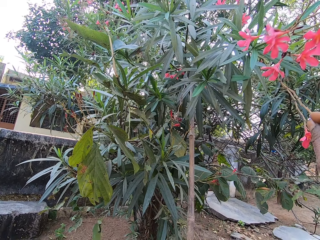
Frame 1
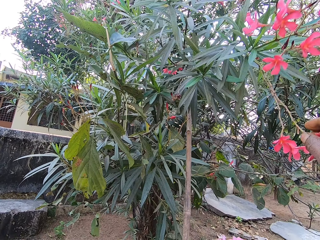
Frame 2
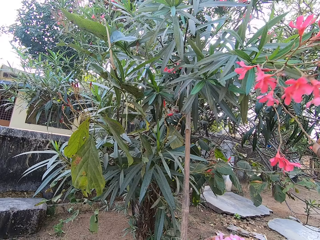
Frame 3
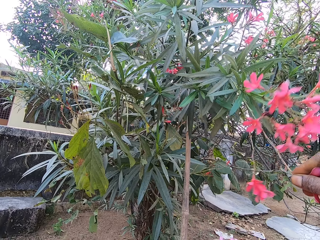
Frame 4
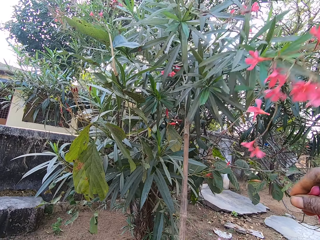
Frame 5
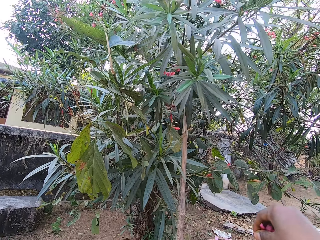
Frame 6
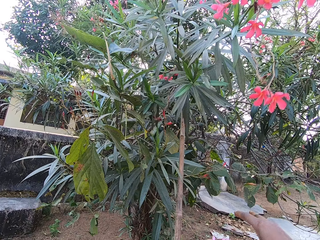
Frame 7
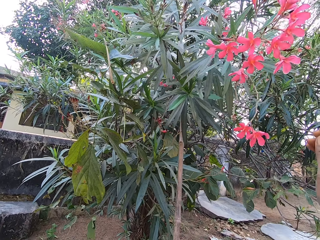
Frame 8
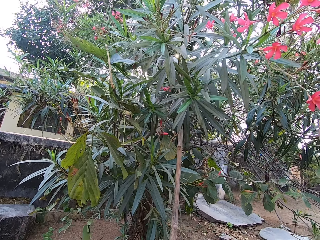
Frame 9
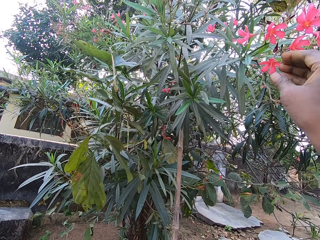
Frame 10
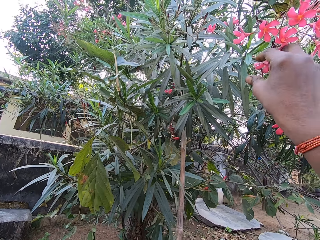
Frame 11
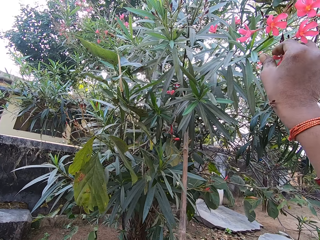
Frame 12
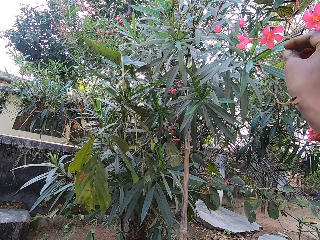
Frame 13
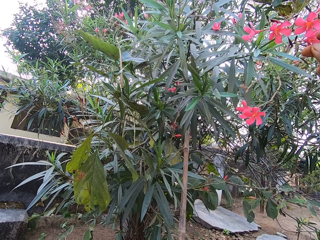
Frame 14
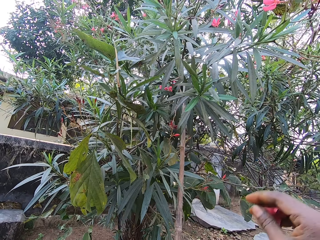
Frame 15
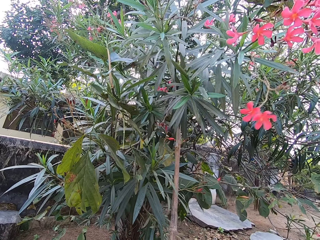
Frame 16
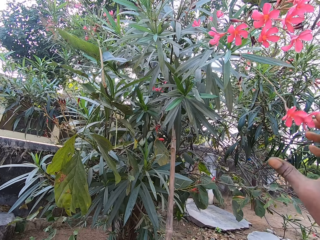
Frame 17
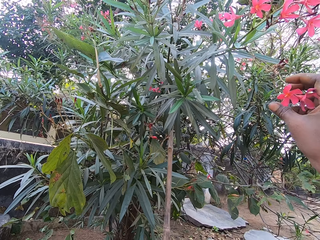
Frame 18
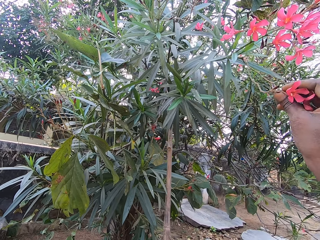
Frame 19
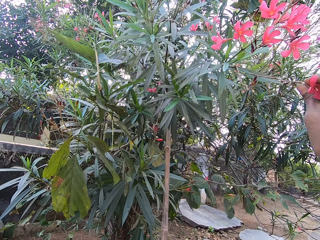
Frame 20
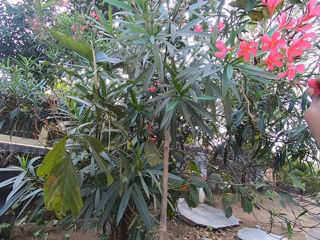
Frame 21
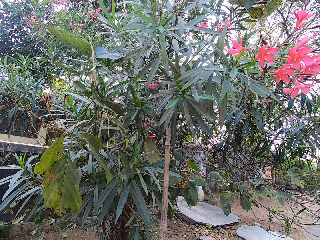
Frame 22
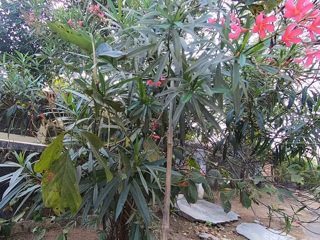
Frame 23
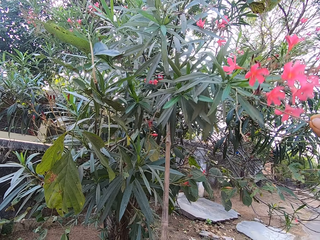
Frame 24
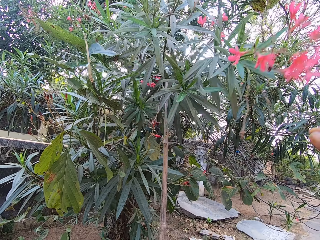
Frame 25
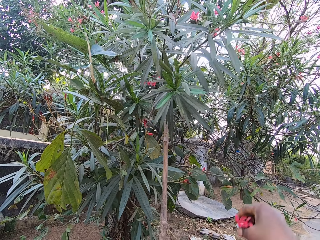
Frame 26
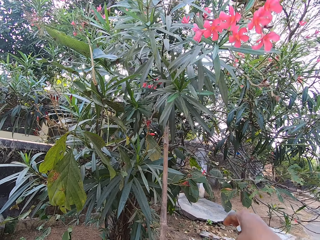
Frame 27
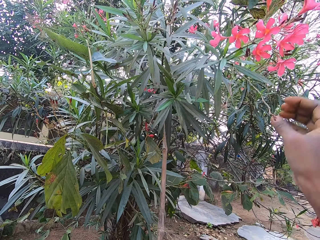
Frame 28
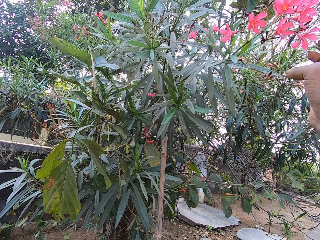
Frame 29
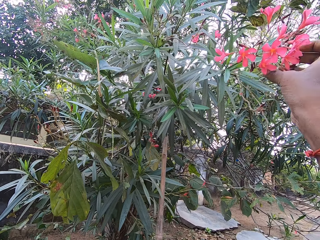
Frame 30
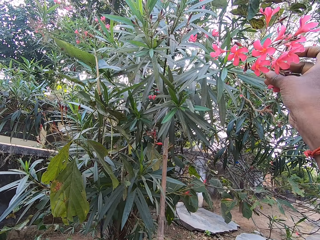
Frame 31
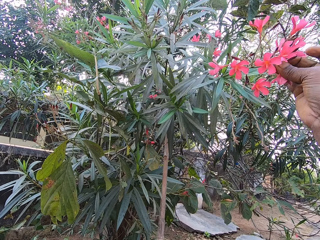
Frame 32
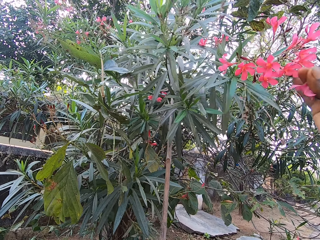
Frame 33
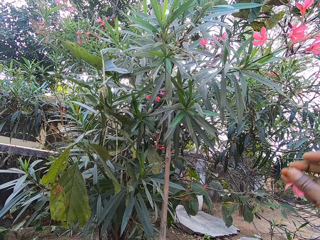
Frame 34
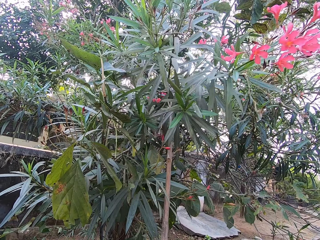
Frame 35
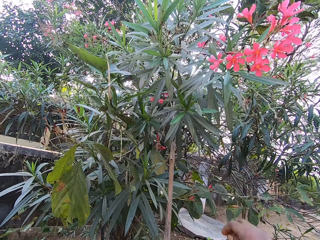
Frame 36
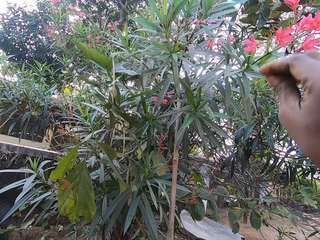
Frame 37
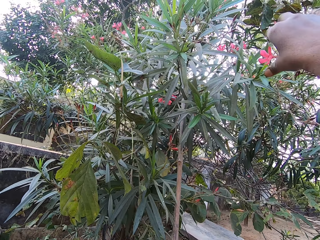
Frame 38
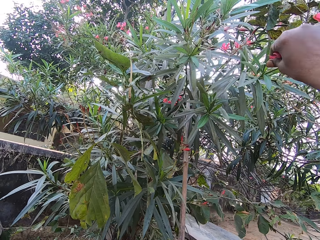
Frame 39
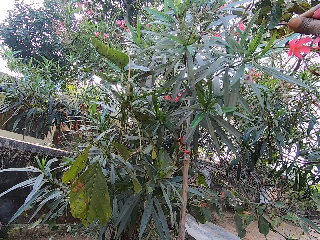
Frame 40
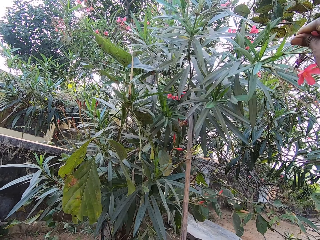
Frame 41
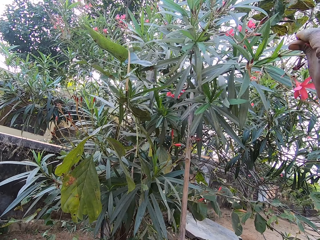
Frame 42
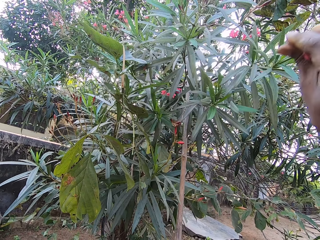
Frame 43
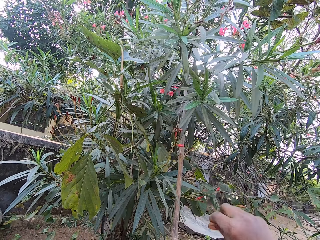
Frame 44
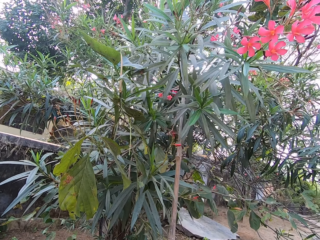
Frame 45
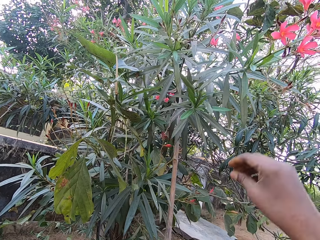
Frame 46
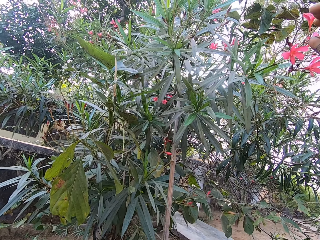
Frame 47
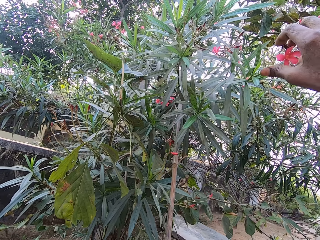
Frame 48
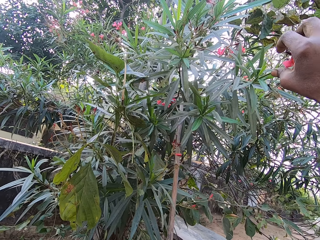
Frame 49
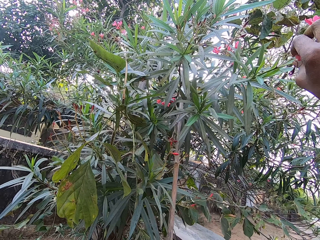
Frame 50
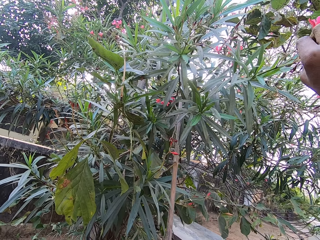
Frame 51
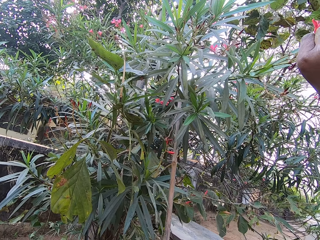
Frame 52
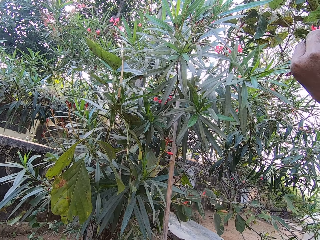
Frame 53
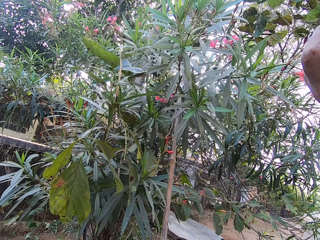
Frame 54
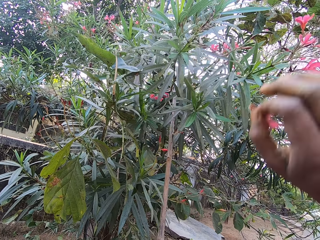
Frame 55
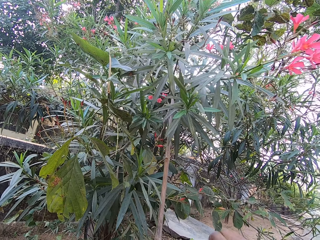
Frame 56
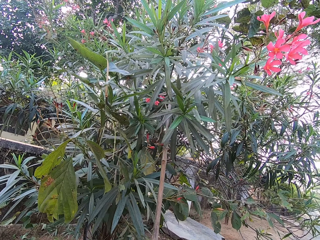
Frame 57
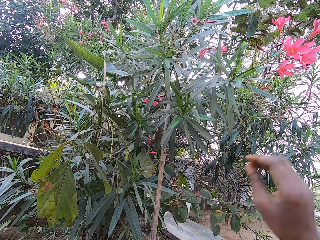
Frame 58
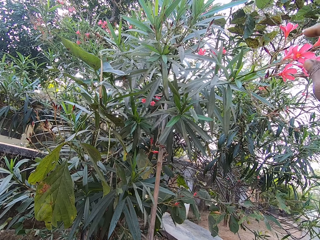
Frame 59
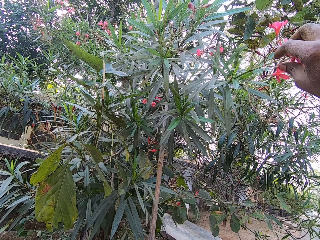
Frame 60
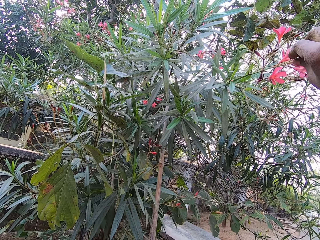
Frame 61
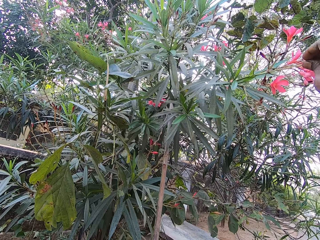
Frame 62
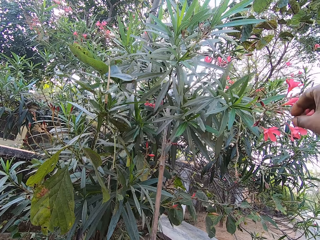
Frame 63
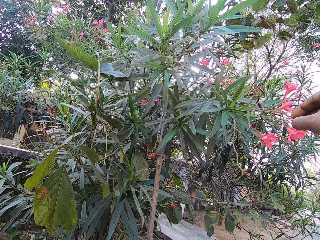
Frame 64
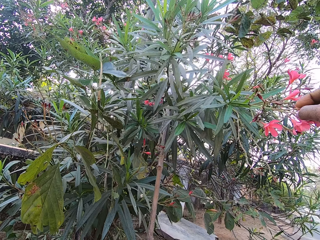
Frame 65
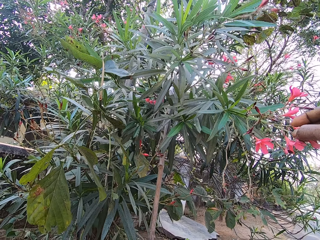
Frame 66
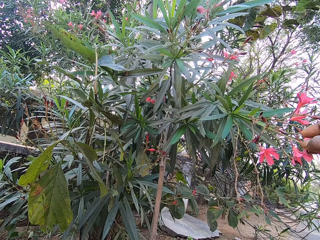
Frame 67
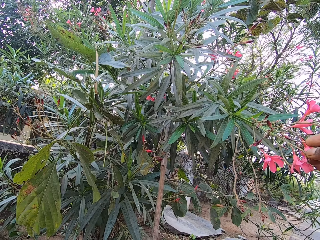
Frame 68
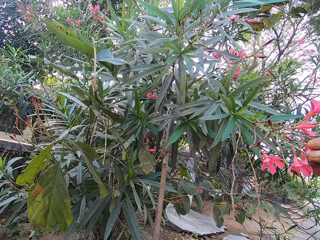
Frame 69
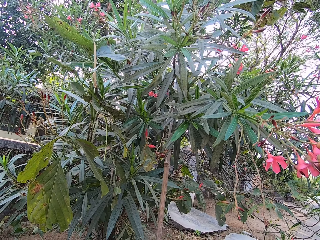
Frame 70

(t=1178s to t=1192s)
The camera wearer drops the flower petal in the basket with her right hand. She cuts a flower petal from the tree with her right hand, and again. She drops the flower petal in the basket with her right hand. She cuts a flower petal from the tree with her right hand repeatedly.

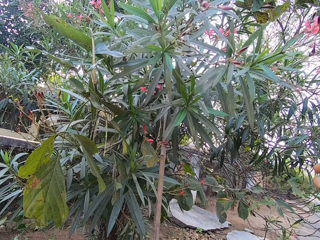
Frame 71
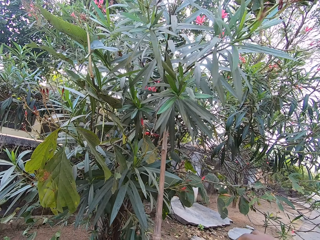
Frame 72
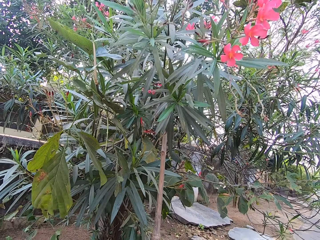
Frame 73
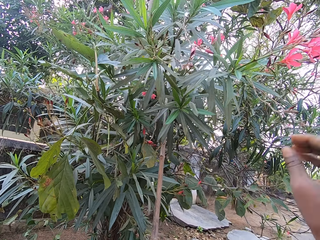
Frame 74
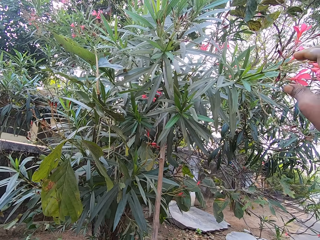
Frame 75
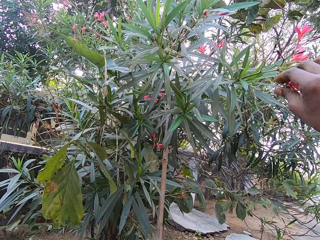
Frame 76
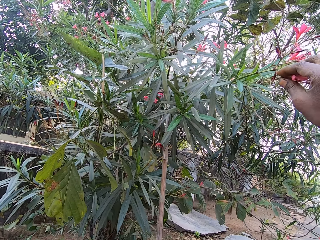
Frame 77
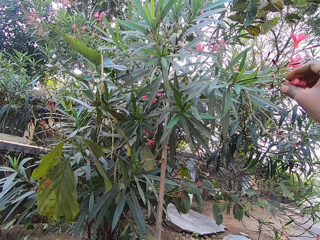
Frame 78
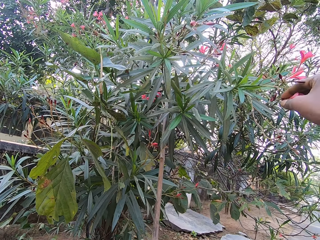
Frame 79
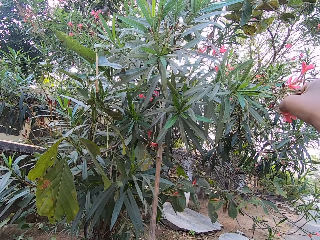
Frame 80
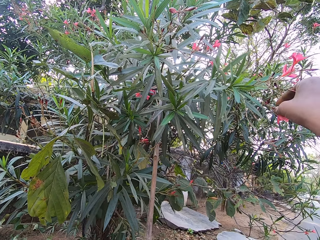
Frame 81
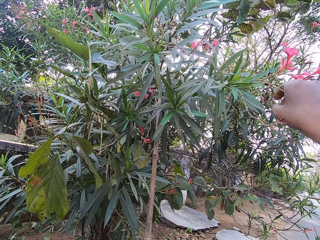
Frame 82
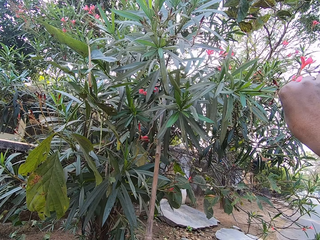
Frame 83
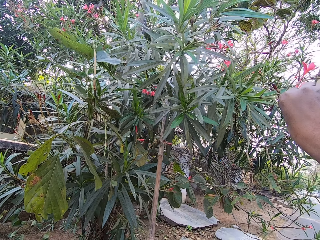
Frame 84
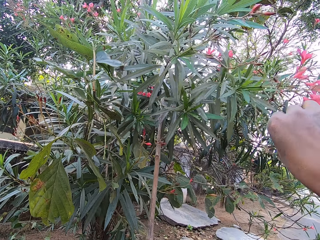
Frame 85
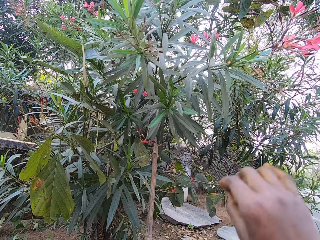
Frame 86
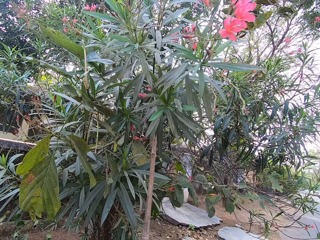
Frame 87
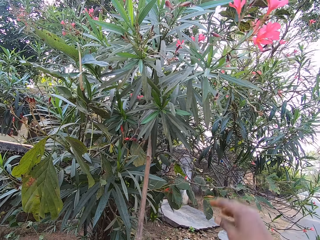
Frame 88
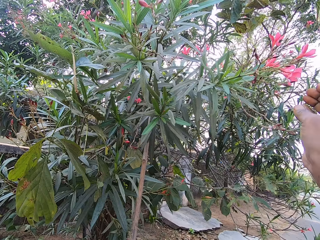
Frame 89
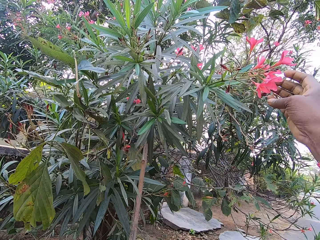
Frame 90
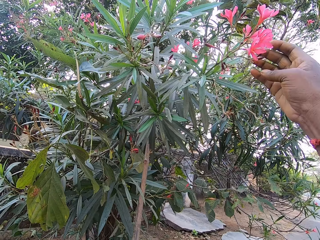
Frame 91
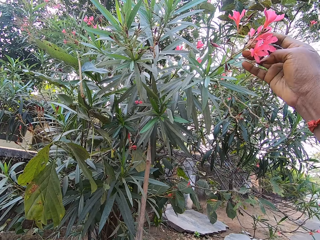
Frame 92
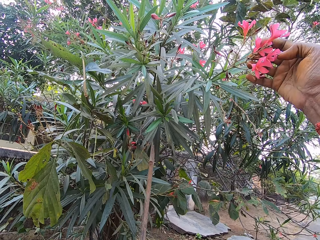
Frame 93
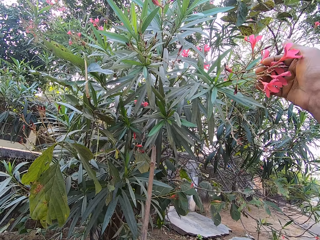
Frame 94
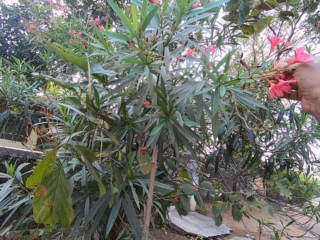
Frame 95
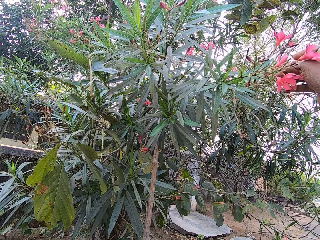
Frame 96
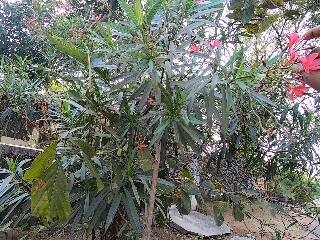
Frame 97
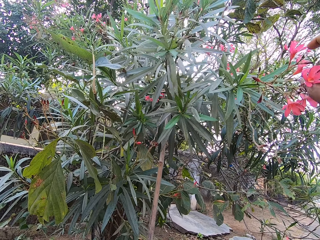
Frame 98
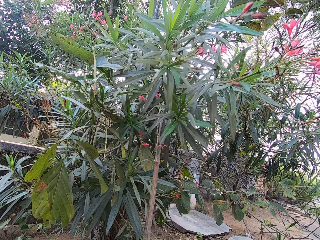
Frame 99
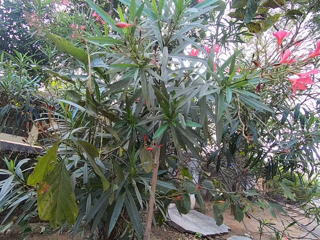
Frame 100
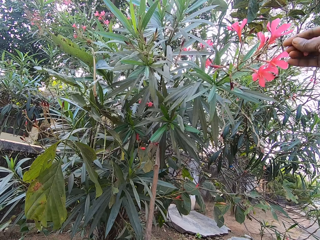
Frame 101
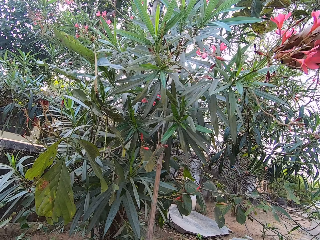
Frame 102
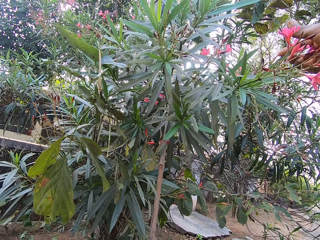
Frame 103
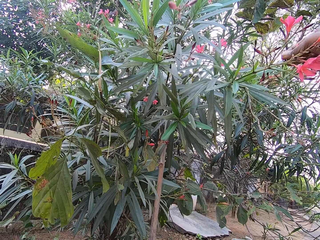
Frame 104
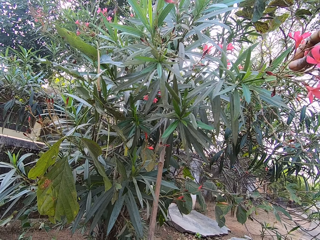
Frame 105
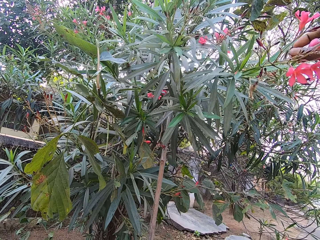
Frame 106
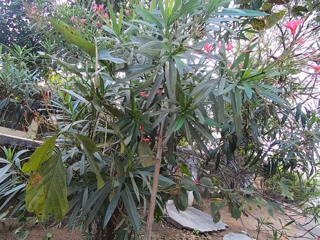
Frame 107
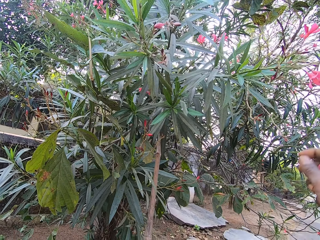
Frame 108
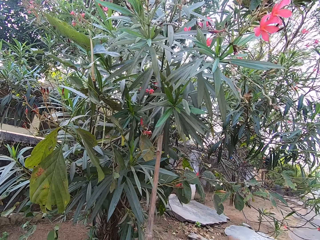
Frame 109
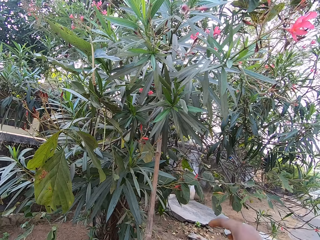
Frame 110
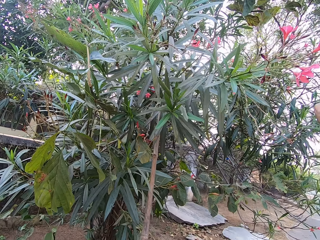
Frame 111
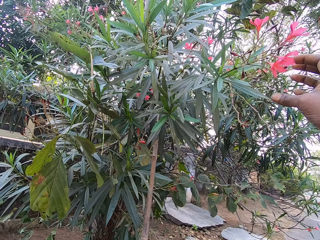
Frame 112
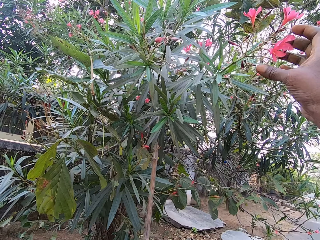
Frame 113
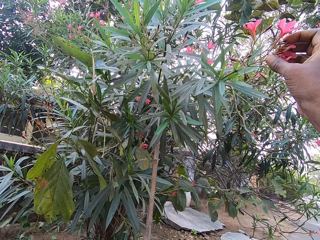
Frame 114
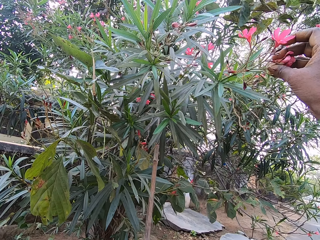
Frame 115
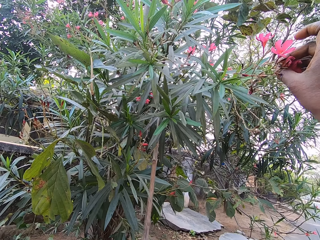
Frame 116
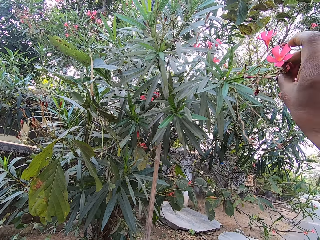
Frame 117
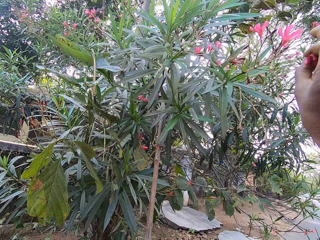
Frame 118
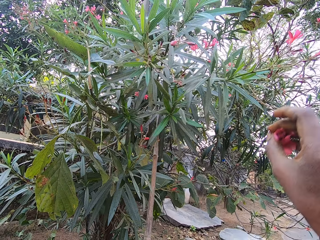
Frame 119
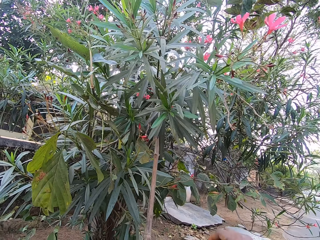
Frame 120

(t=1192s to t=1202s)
The camera wearer cuts a flower petal from the tree with her right hand repeatedly.
